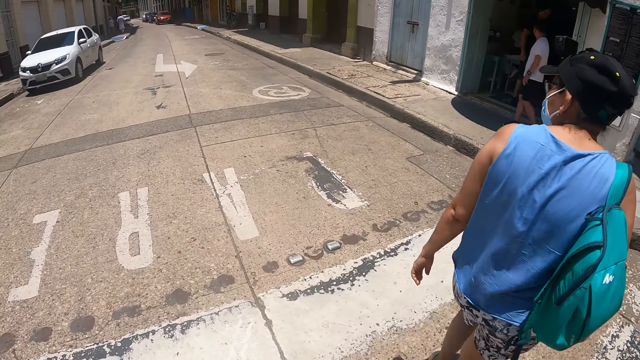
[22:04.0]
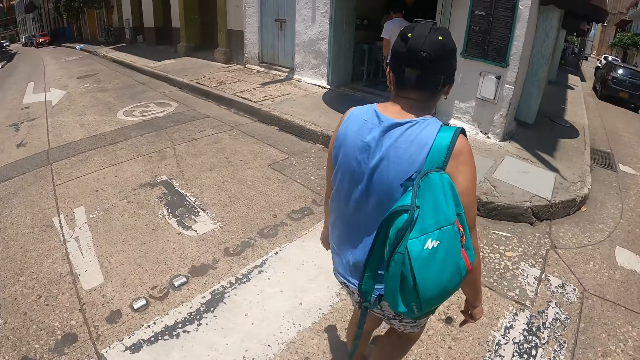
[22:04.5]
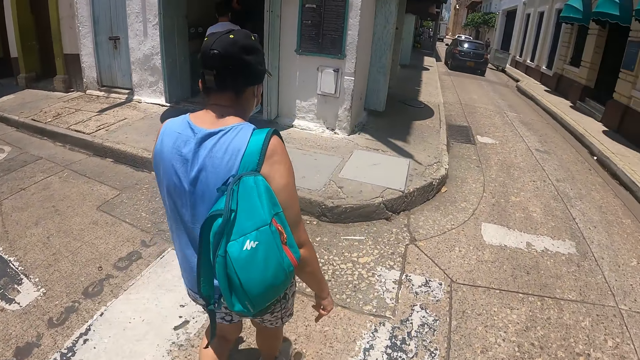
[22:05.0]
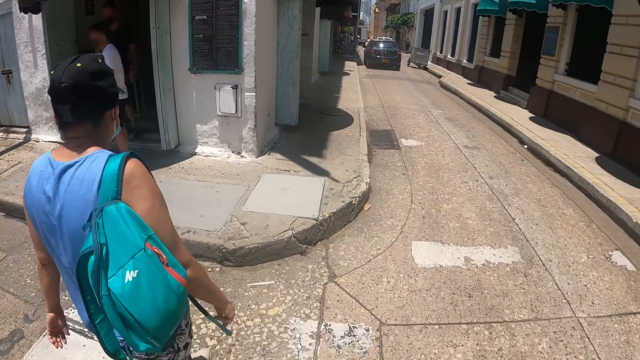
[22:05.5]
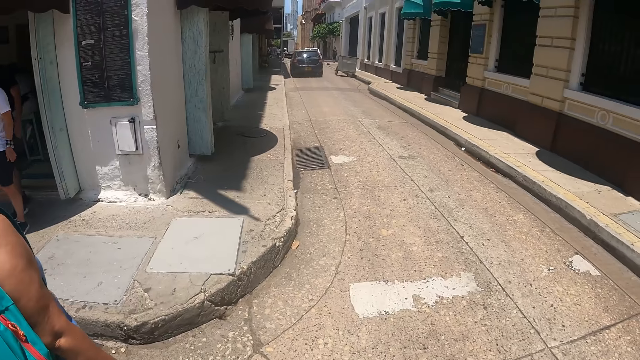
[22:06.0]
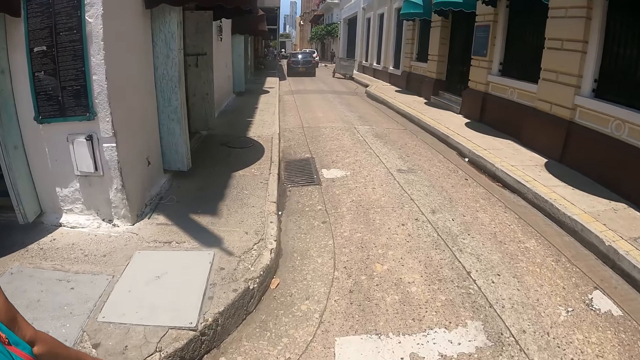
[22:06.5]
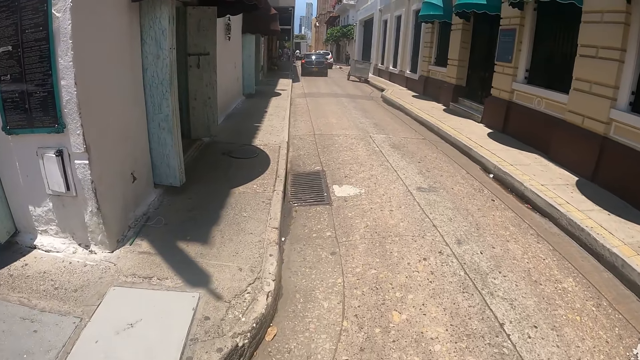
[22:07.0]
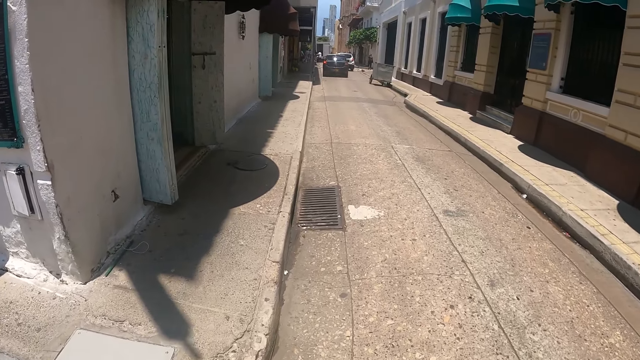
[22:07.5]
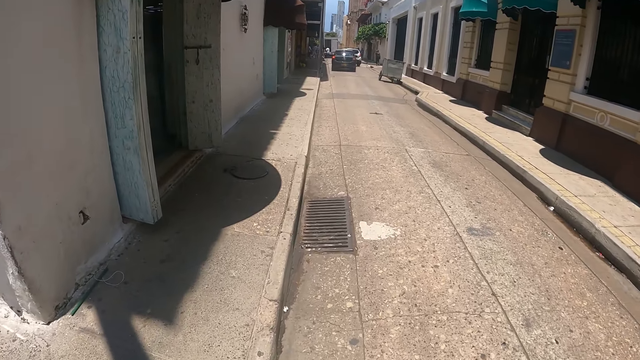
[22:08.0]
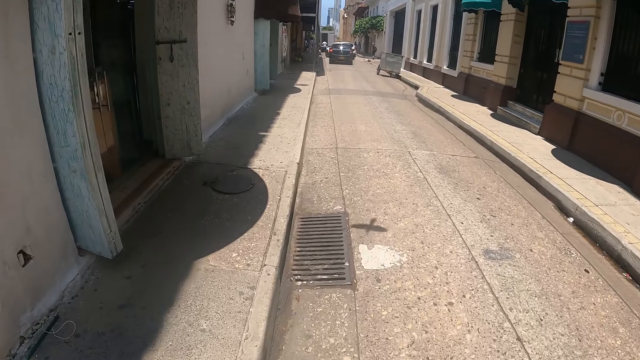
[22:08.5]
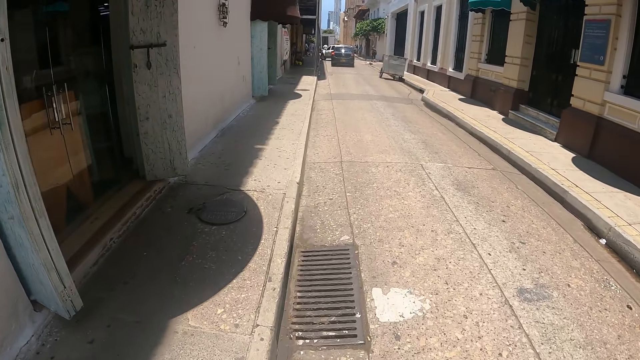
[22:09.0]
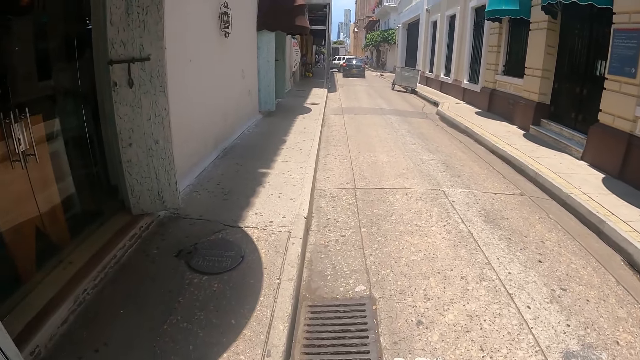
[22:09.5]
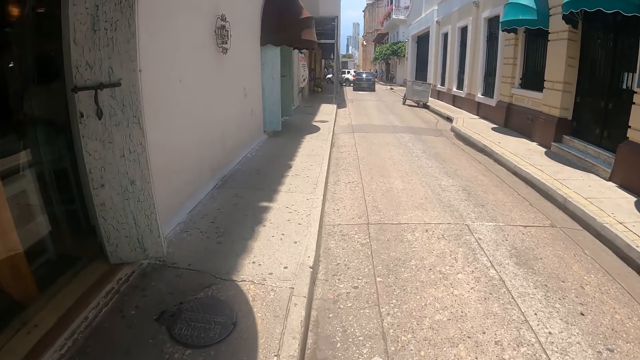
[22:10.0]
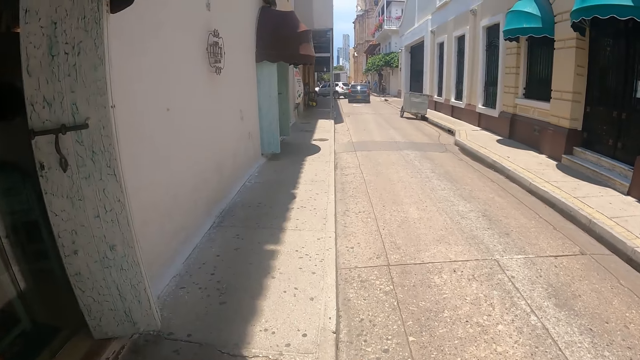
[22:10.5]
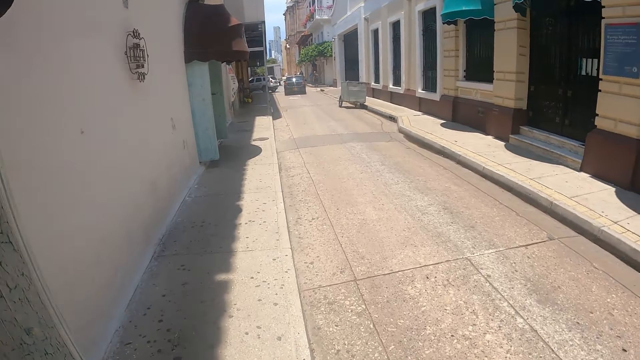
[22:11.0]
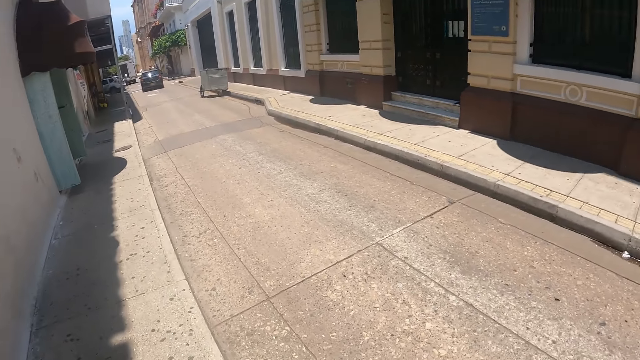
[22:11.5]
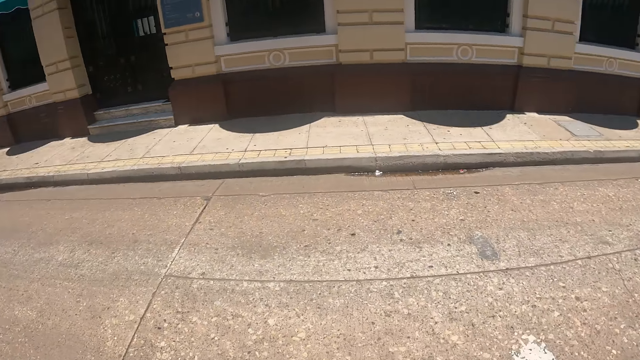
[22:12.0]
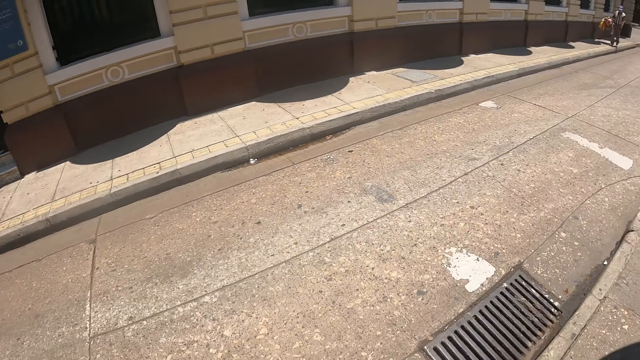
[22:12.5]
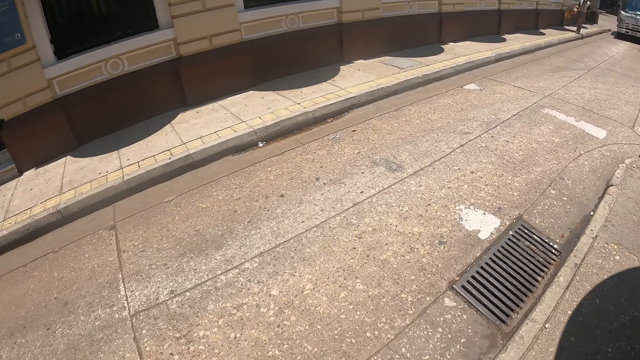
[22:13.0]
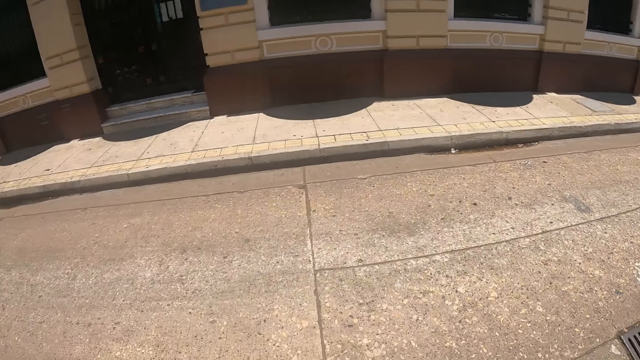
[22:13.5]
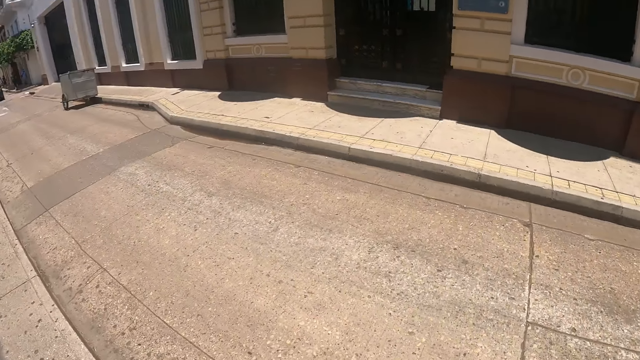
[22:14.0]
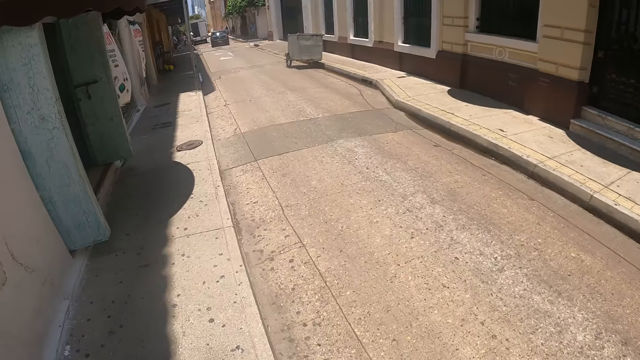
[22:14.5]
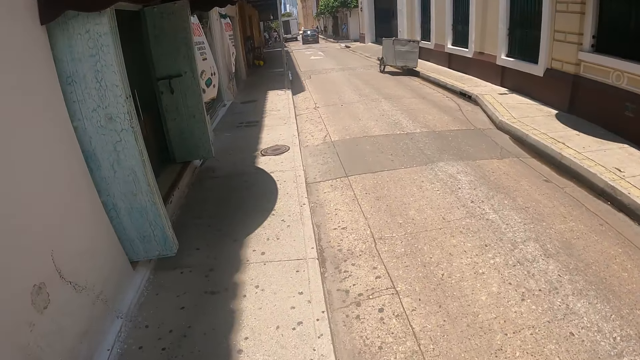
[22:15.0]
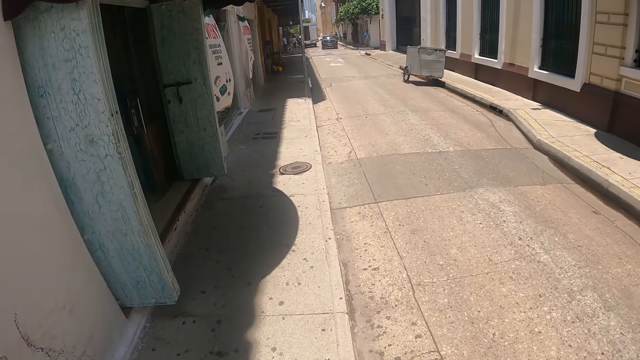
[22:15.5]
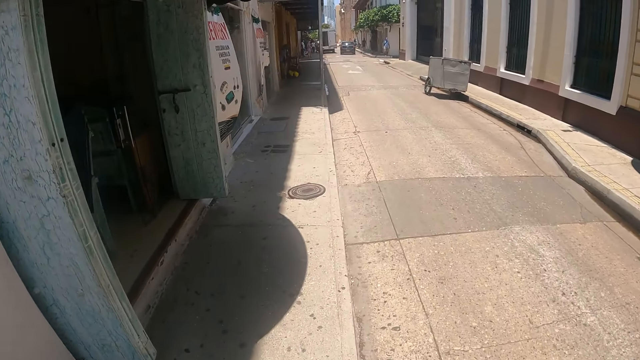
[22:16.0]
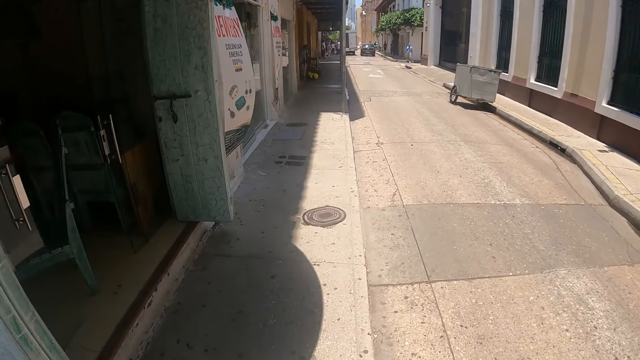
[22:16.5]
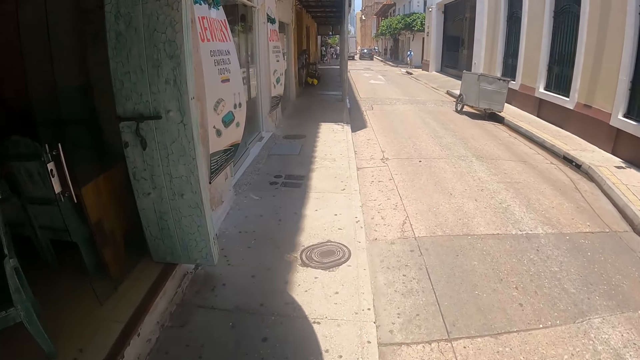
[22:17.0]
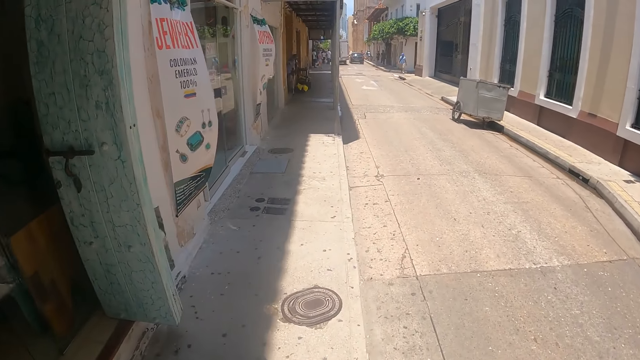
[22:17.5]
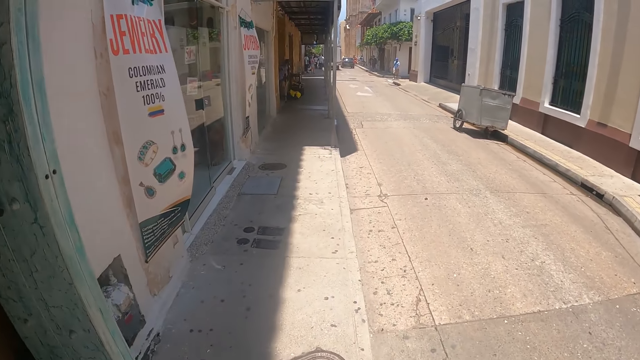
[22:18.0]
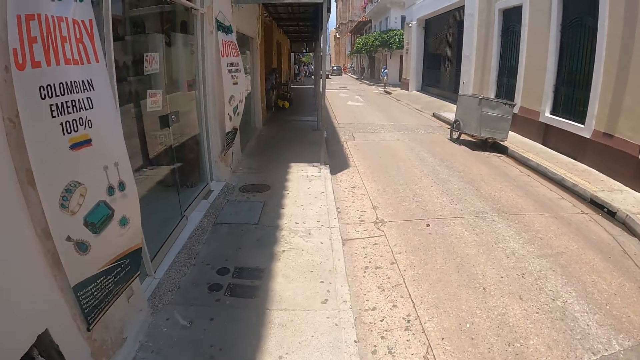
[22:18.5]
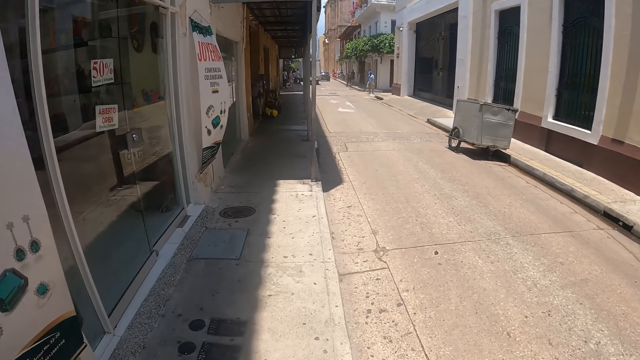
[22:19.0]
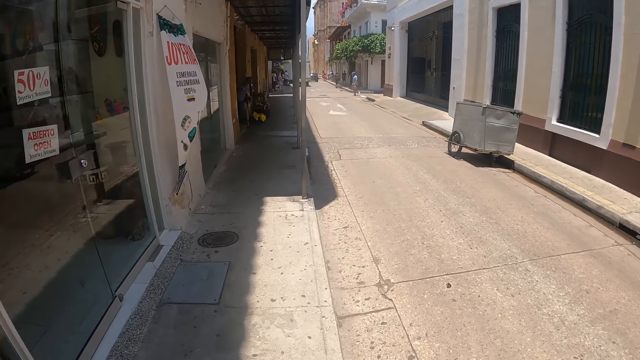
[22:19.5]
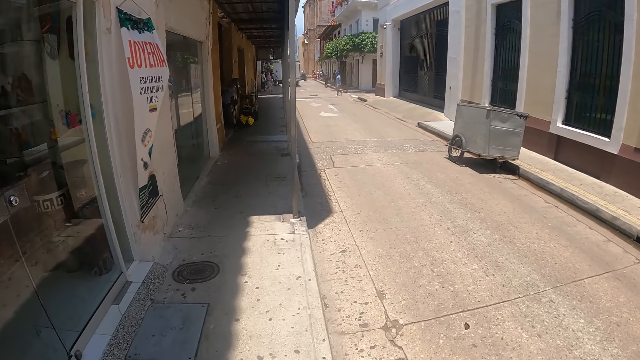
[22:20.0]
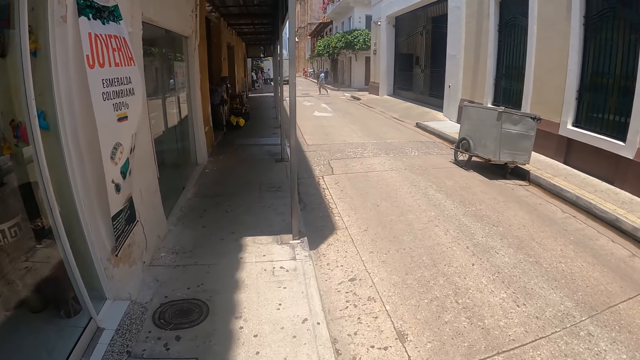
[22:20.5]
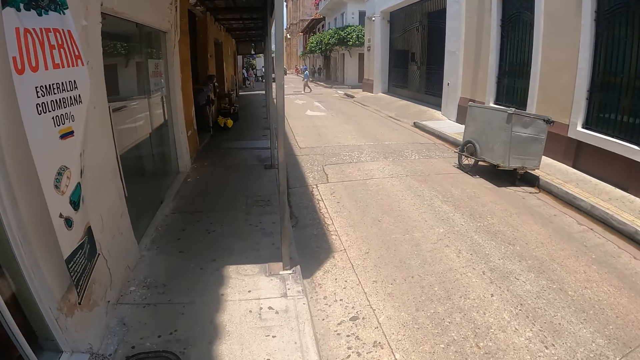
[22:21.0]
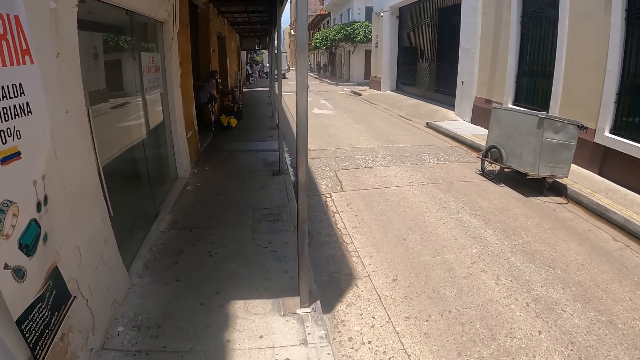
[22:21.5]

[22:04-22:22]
The camera wearer walks around. They turn around. They walk on the road.

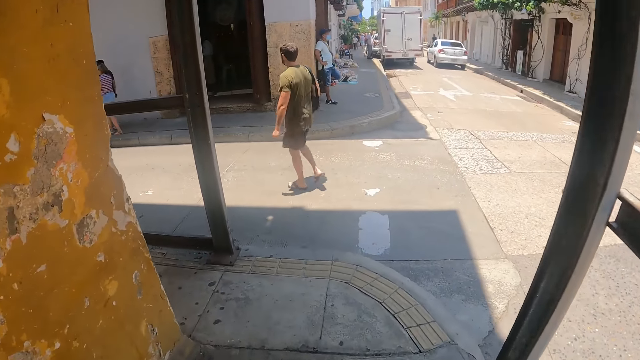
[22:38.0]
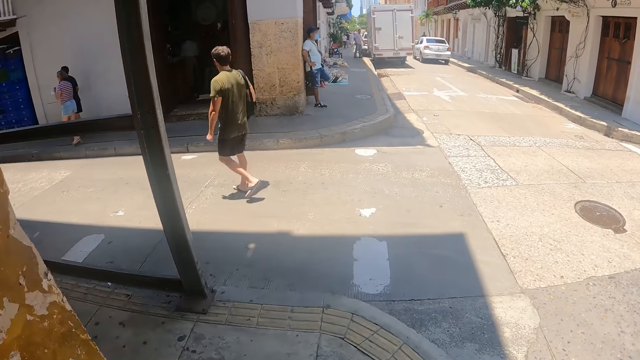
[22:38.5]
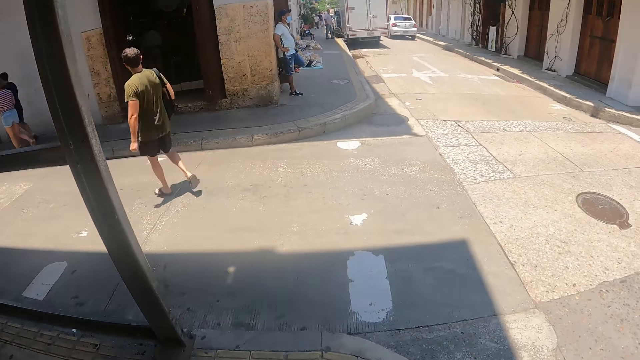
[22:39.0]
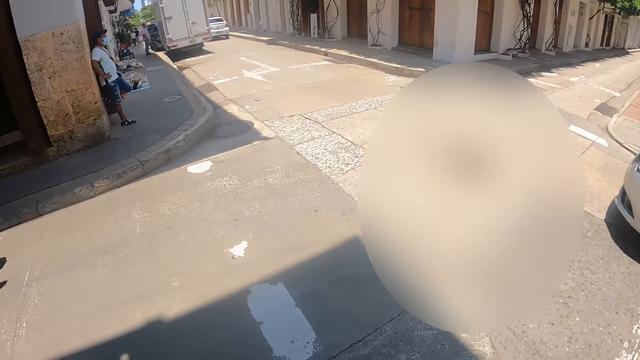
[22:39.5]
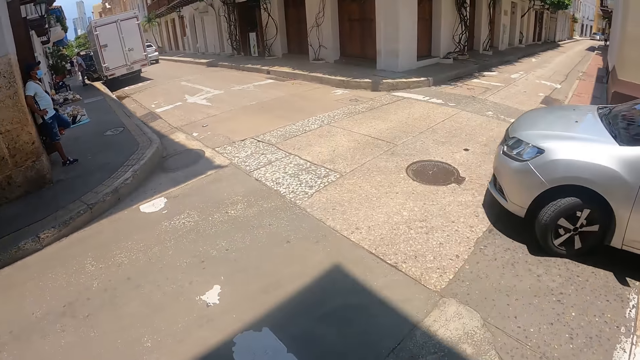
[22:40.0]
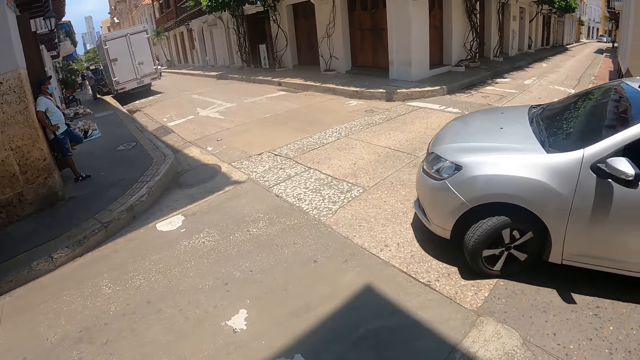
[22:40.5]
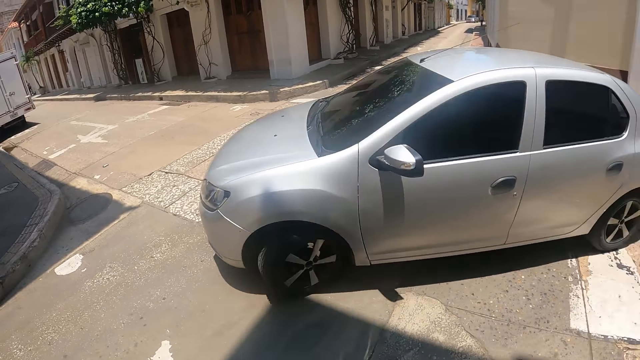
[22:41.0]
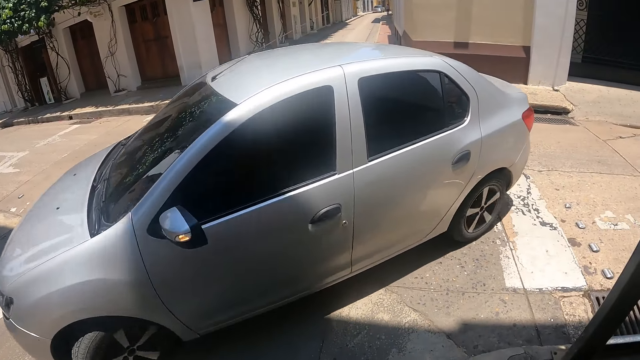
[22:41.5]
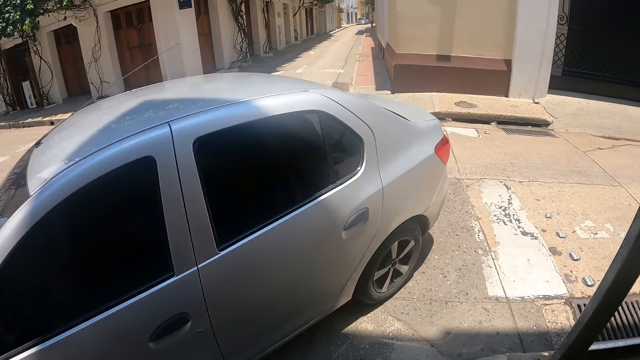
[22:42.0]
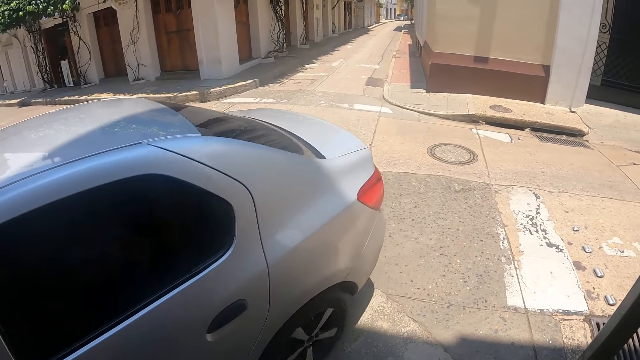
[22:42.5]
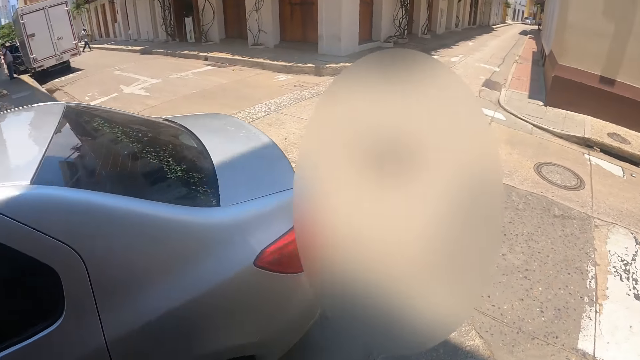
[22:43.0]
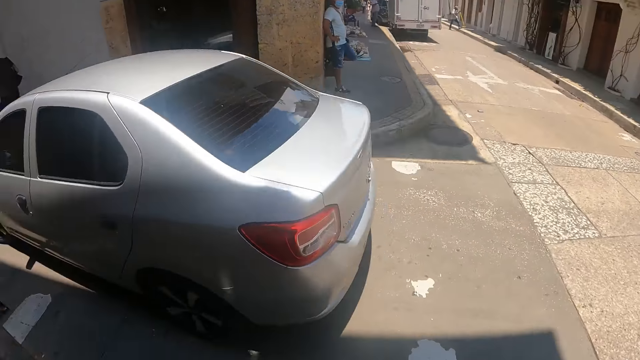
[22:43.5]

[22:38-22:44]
The camera wearer looks around.
